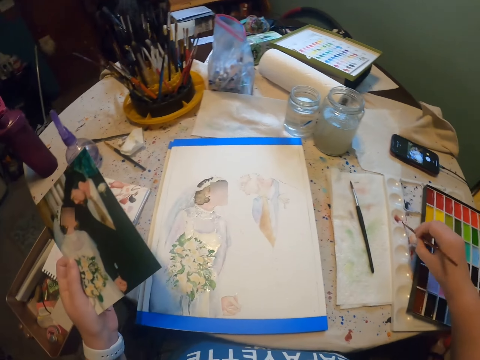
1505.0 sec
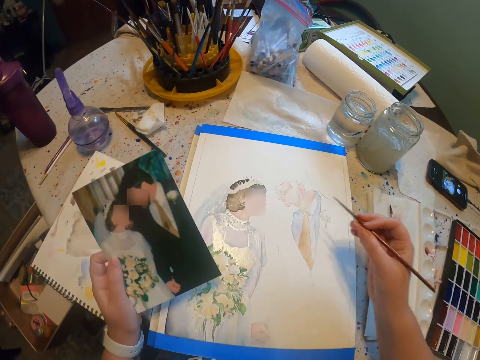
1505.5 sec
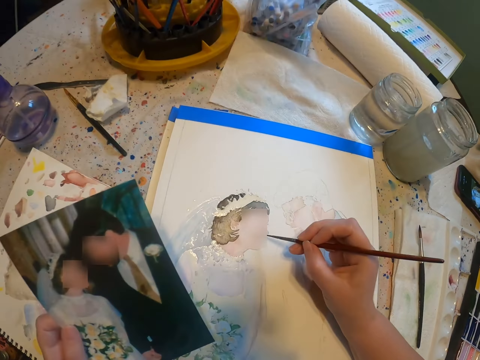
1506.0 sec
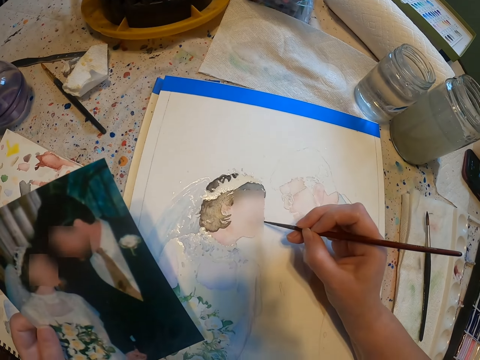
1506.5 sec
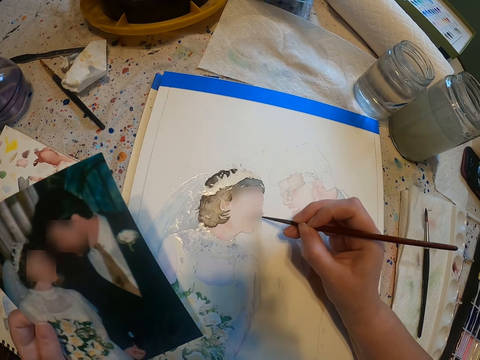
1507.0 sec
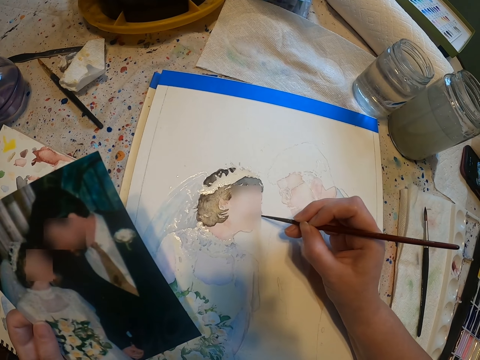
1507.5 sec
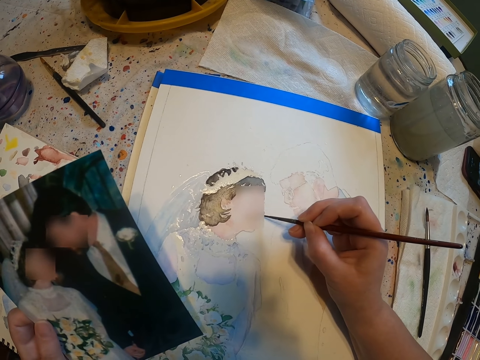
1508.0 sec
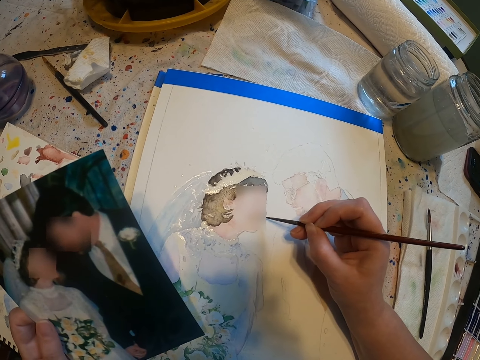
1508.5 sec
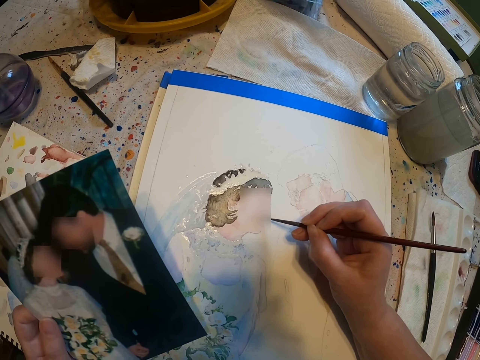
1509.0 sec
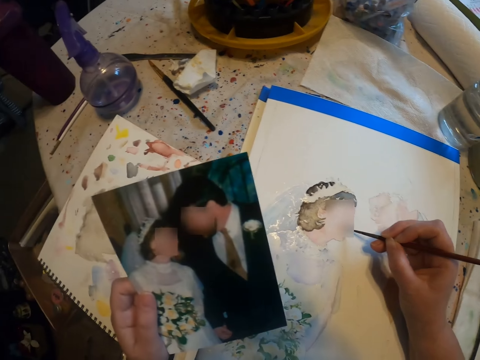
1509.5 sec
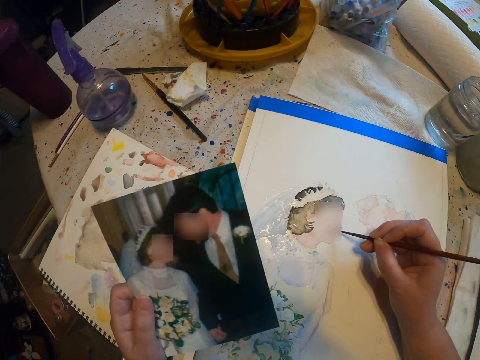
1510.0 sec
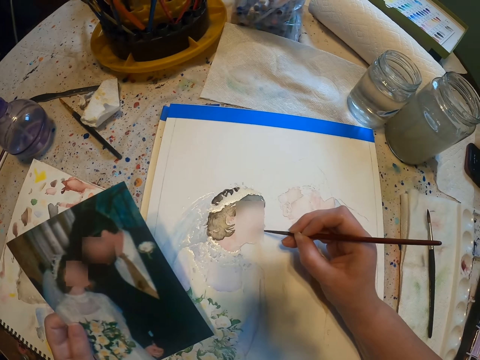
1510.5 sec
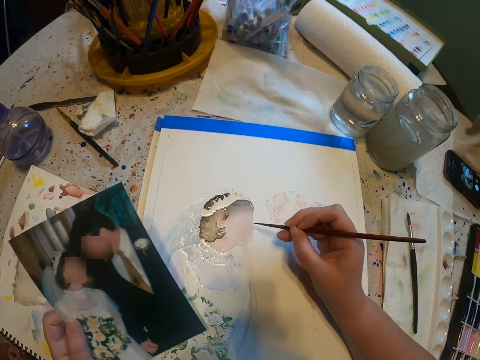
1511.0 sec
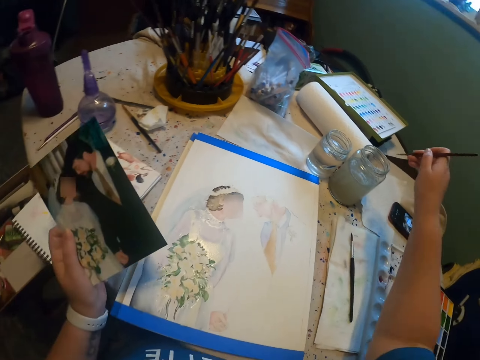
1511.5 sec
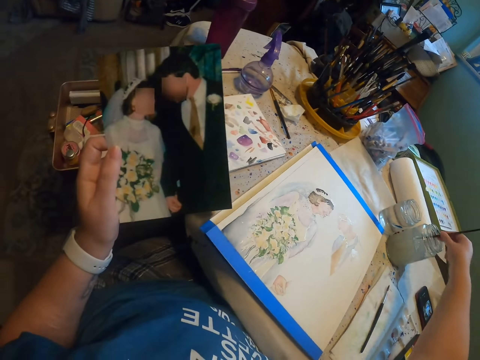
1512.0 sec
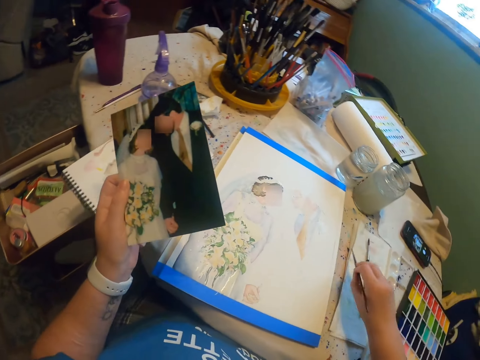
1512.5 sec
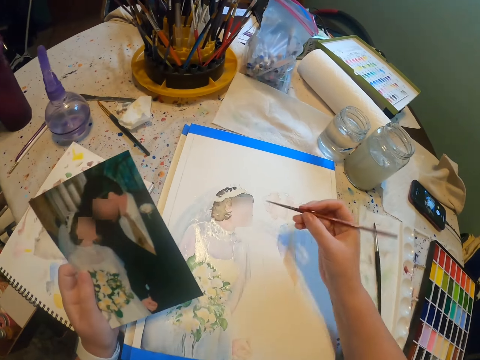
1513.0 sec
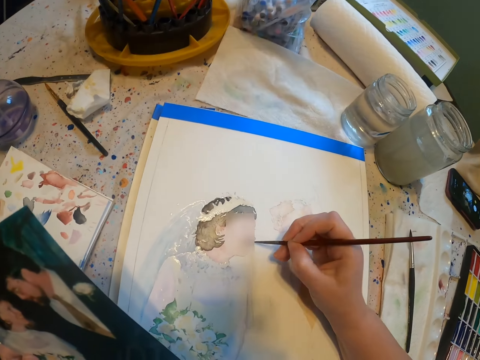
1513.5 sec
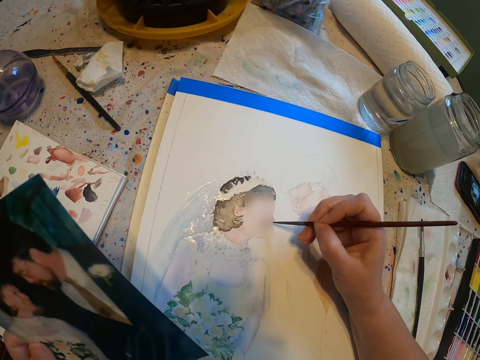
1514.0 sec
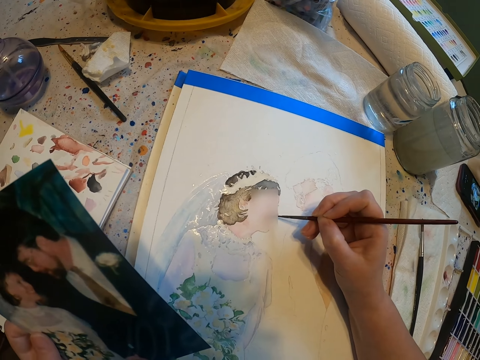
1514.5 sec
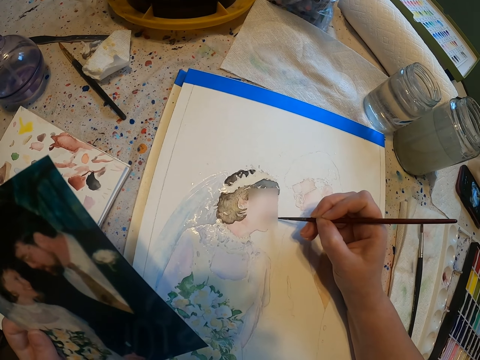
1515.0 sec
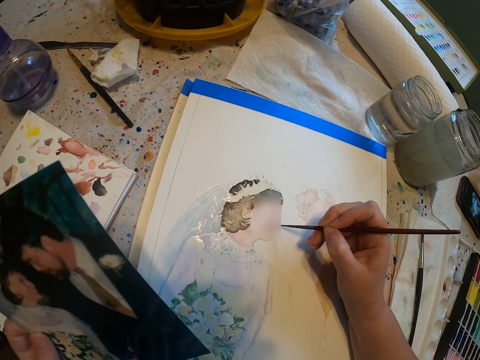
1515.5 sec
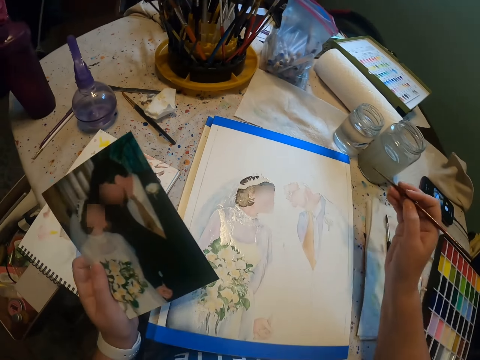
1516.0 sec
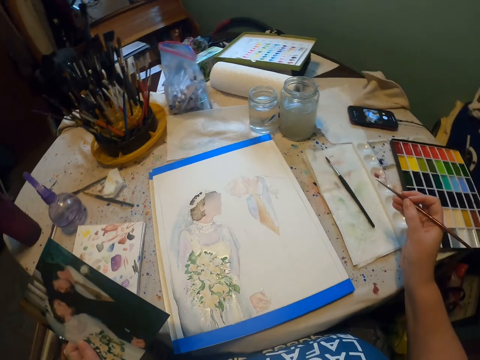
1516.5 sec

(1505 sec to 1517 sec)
The camera wearer dips the brush in the container. They paint the sketch with the brush. They dip the paint brush in a water color. They reduce paint from the paint paper. They paint the sketch with the brush.

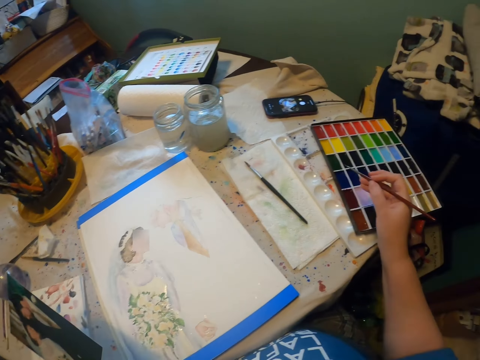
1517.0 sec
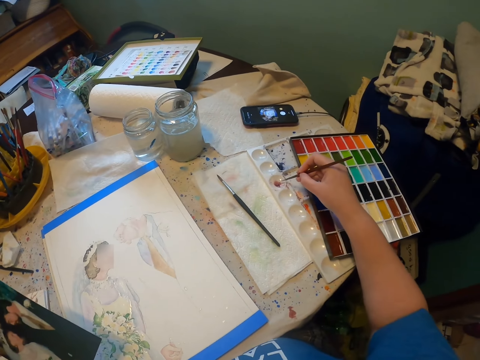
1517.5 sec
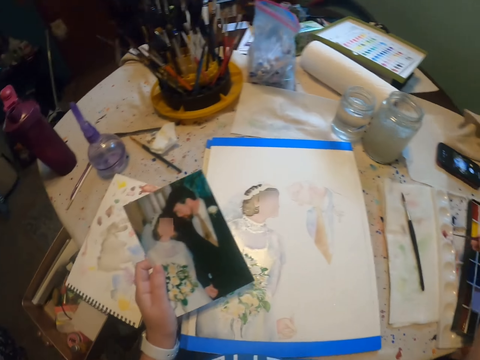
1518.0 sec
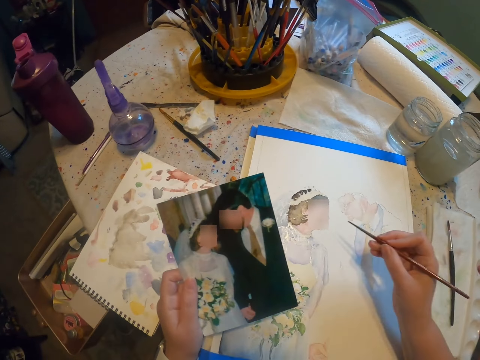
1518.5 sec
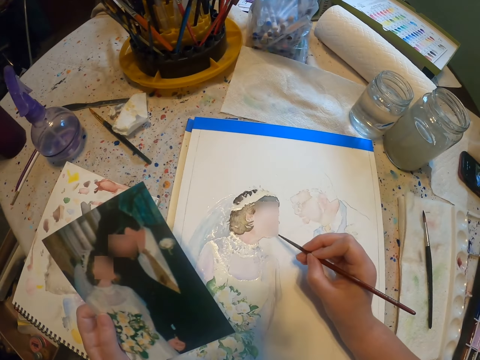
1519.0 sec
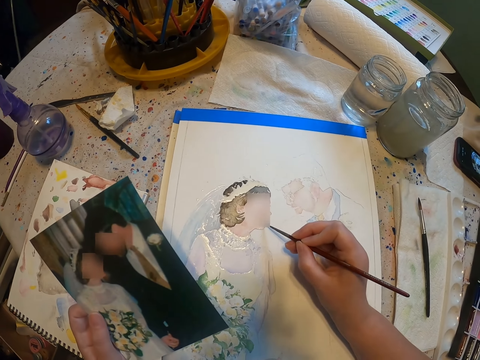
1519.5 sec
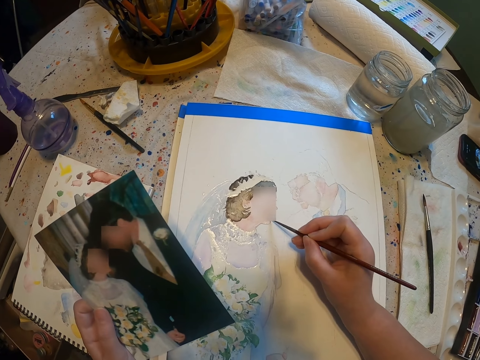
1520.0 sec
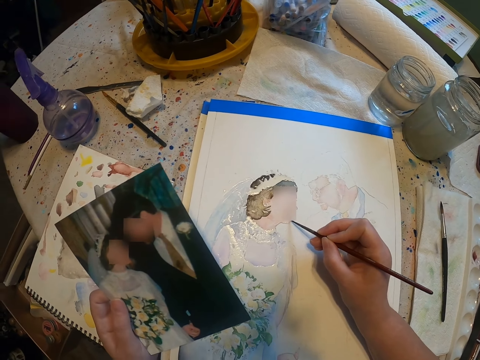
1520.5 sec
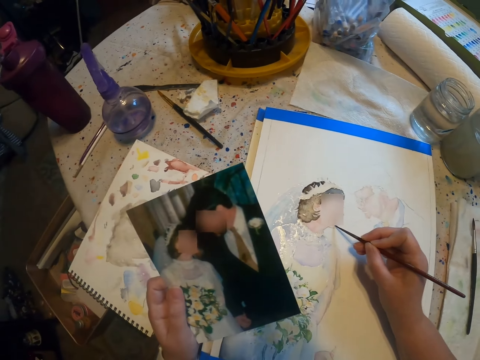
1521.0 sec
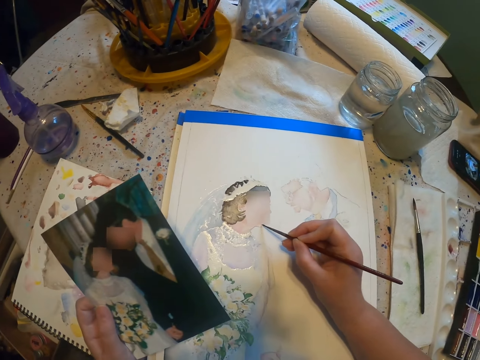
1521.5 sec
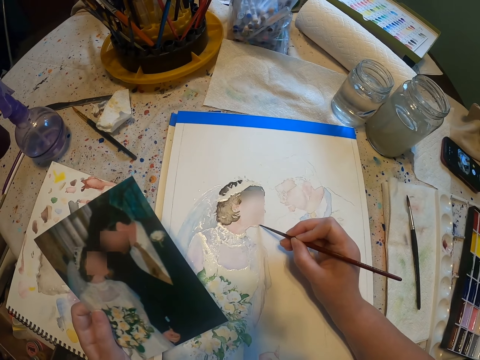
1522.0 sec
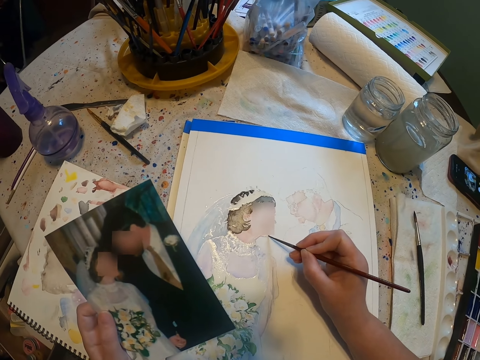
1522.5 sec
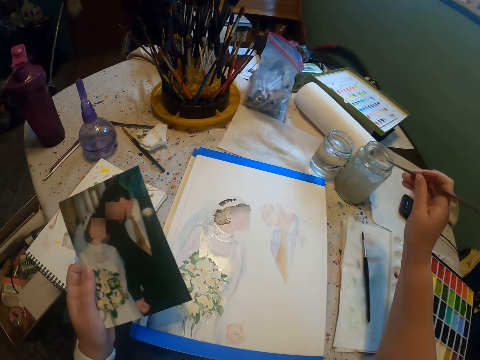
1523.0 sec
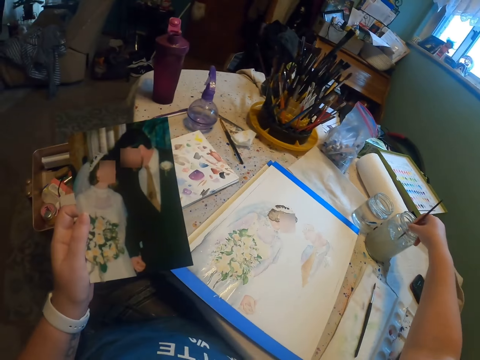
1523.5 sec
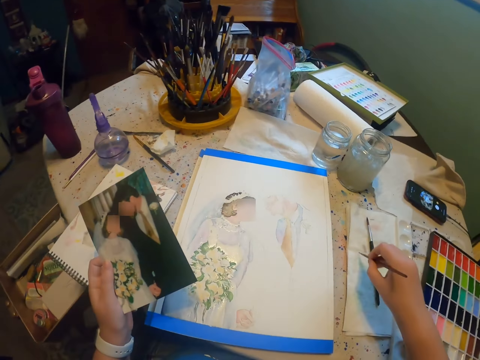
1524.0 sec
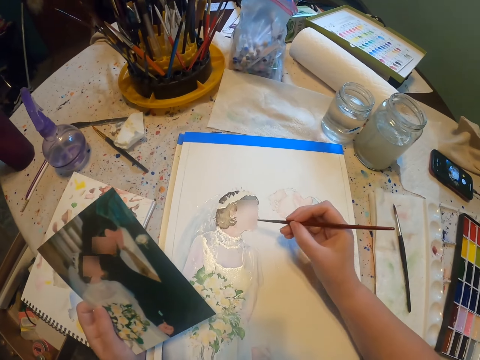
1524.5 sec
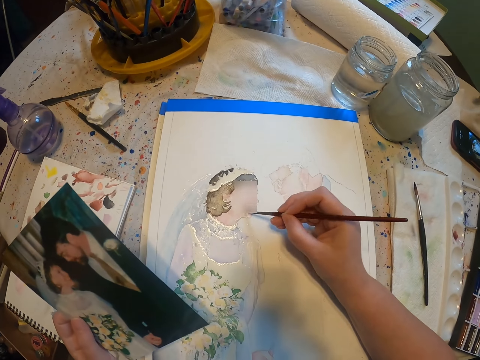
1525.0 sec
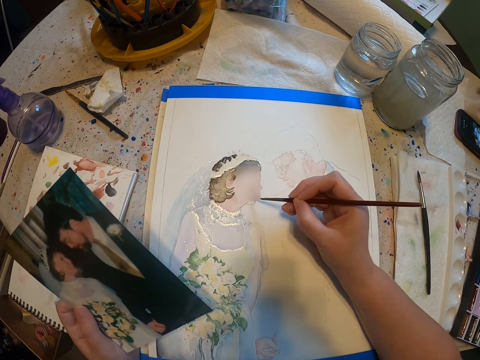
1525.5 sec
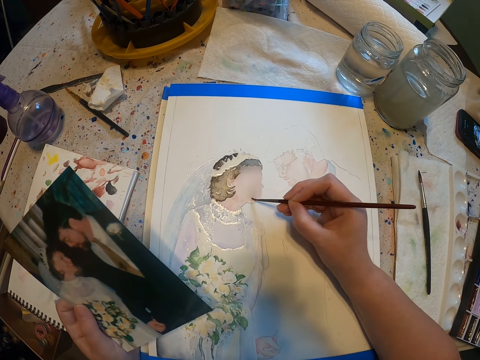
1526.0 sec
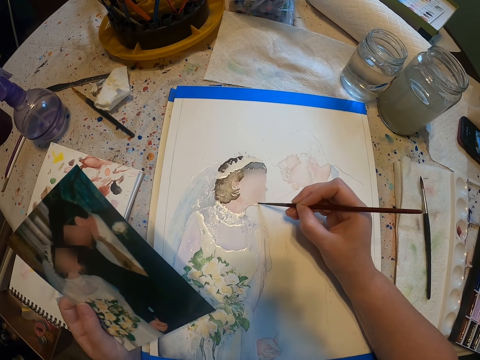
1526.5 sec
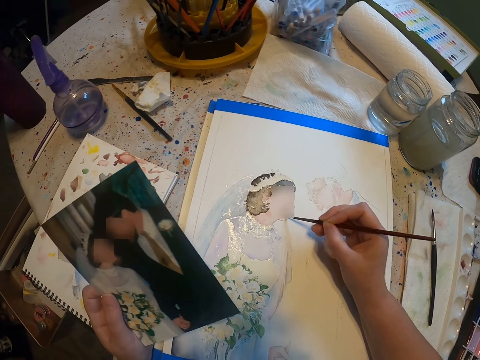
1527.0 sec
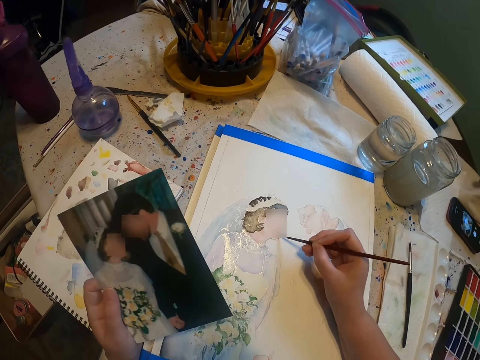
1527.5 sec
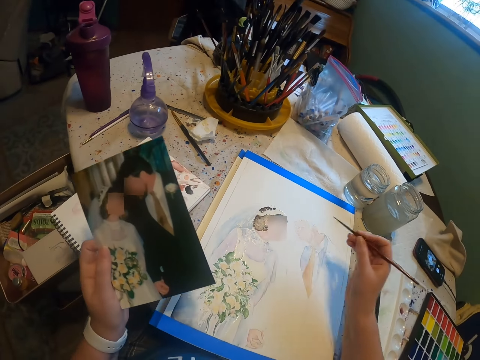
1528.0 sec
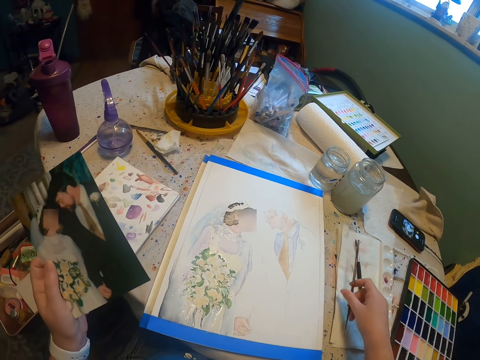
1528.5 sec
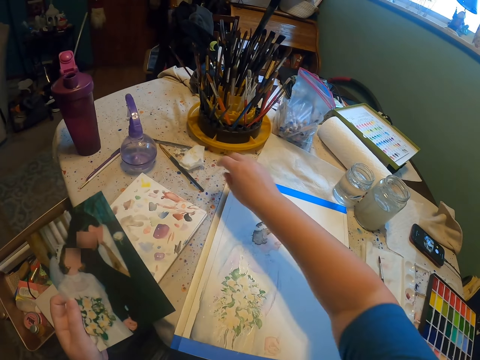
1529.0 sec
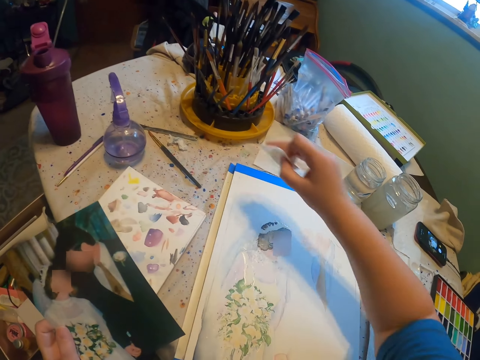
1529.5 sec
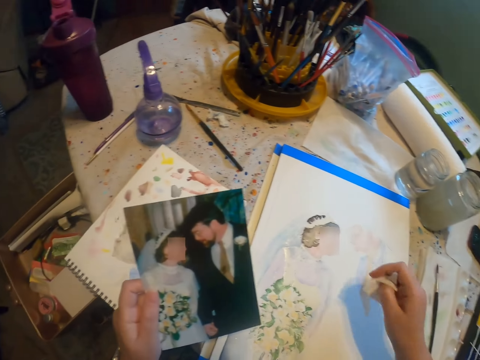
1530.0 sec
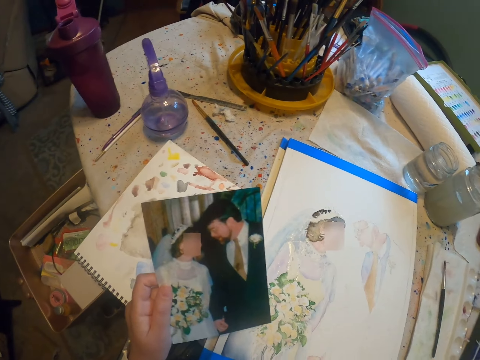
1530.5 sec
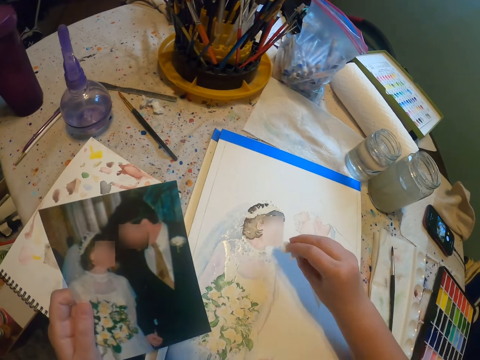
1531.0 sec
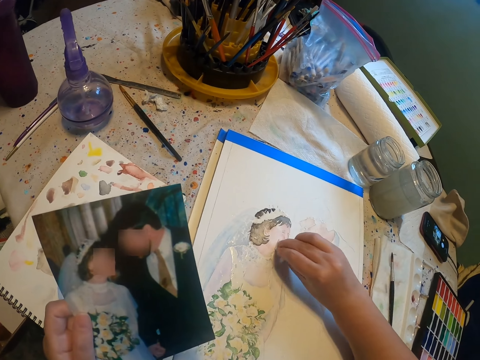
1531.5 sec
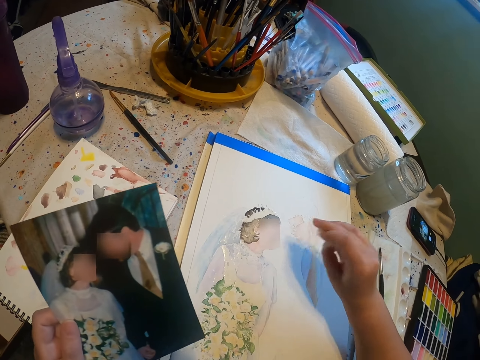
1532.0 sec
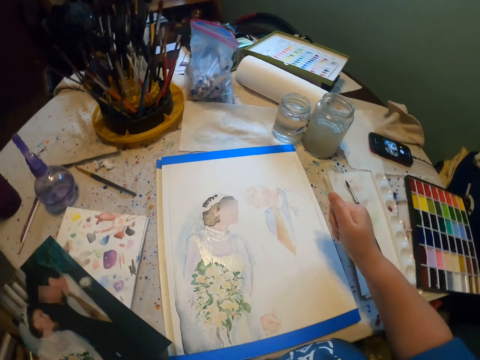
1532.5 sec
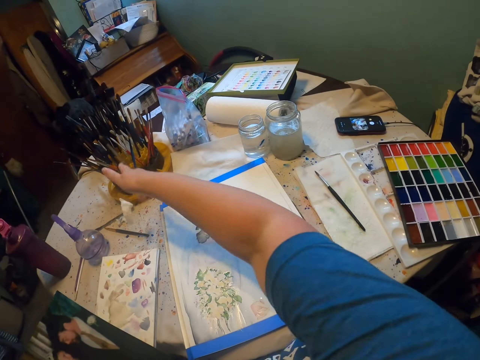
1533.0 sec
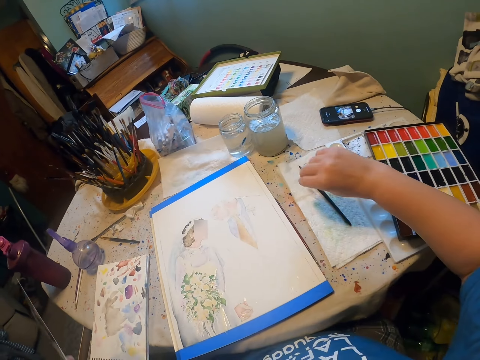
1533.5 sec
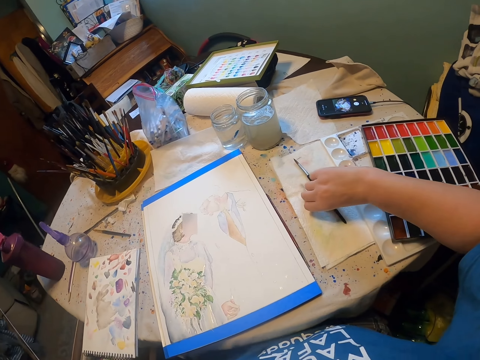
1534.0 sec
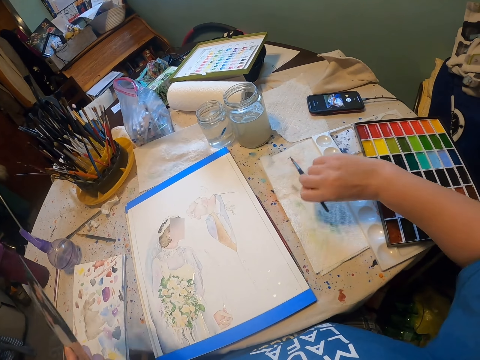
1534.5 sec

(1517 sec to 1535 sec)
The camera wearer adds paint on the paint brush. They paint the sketch with the paint brush. They dip the paint brush in a water color. They reduce paint from the paint paper. They paint the sketch with the brush. They place the paint brush on a table. They pick up a paper or tissue from the table. They wipe the sketch with the tissue. They drop the paper on the table.
